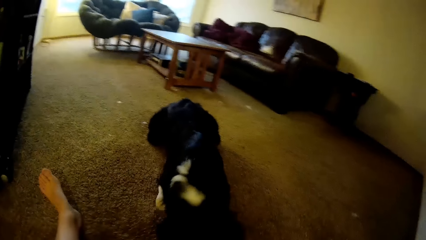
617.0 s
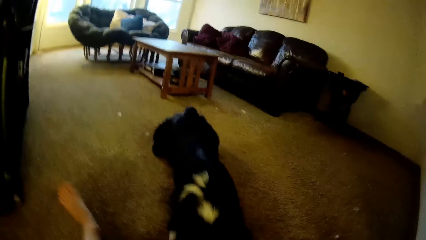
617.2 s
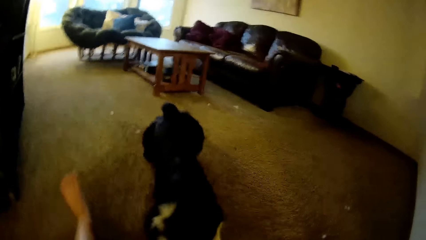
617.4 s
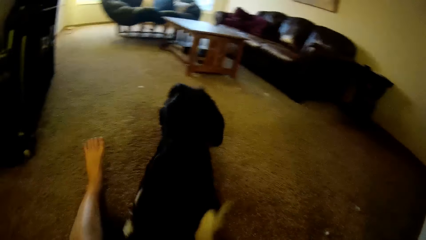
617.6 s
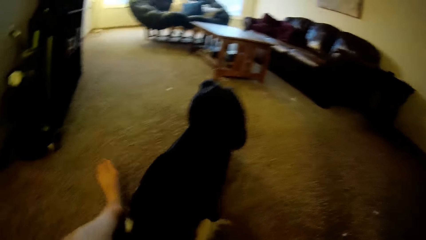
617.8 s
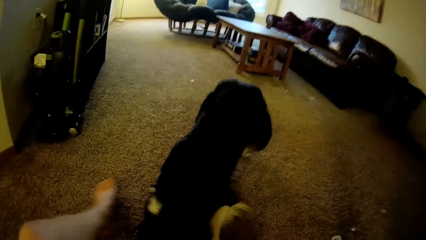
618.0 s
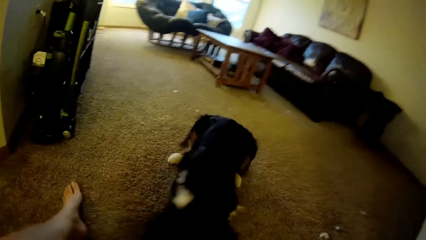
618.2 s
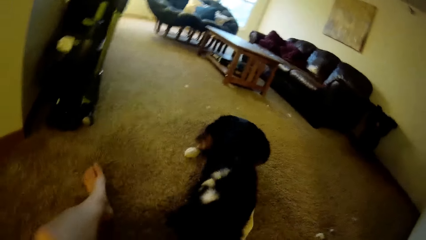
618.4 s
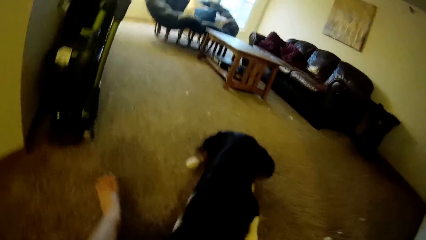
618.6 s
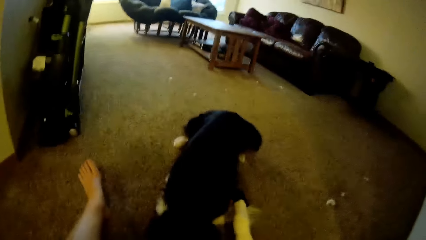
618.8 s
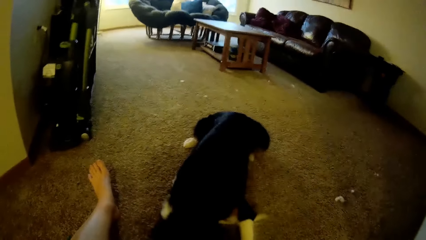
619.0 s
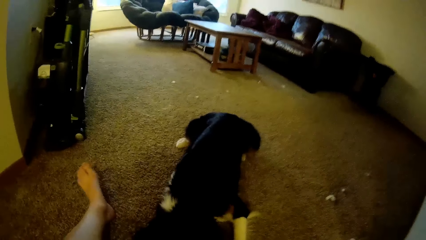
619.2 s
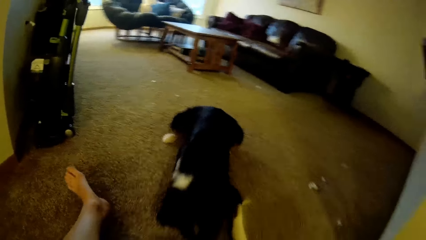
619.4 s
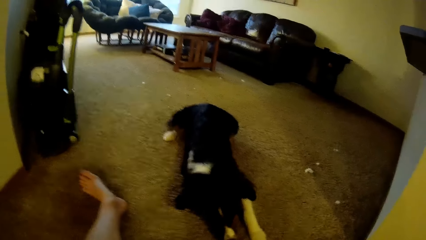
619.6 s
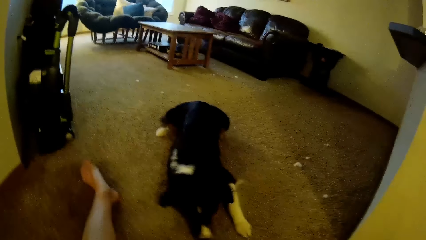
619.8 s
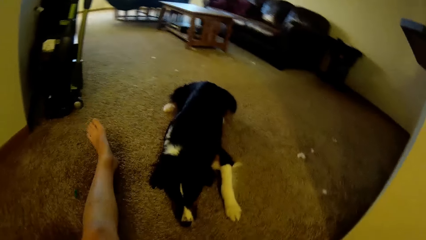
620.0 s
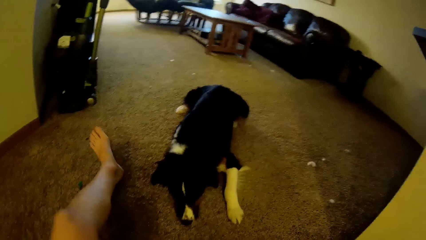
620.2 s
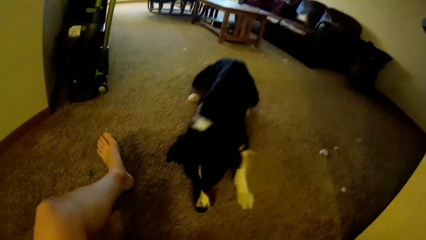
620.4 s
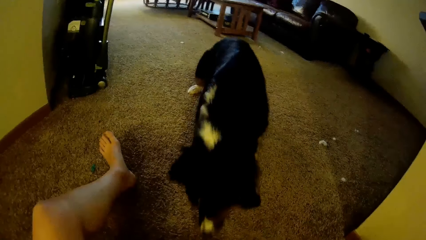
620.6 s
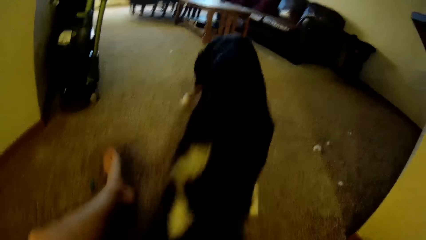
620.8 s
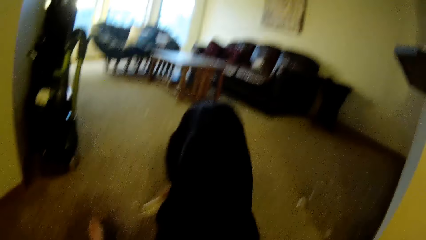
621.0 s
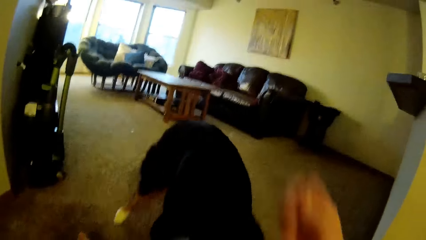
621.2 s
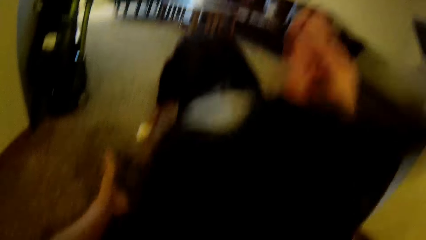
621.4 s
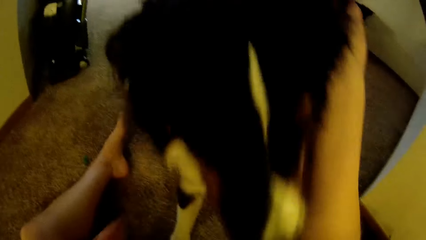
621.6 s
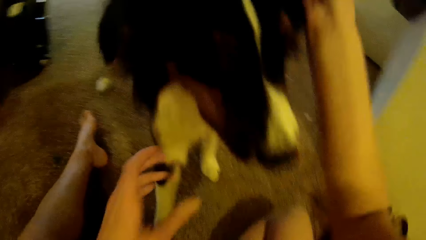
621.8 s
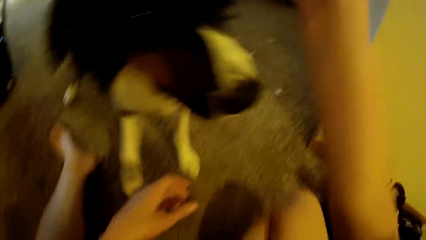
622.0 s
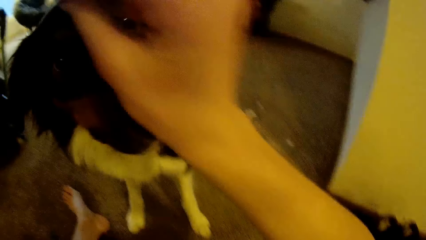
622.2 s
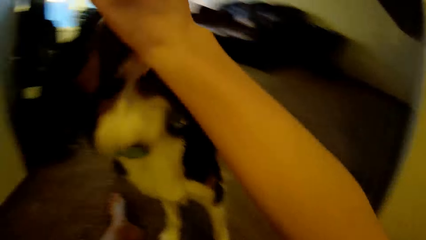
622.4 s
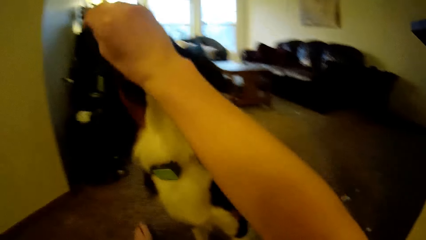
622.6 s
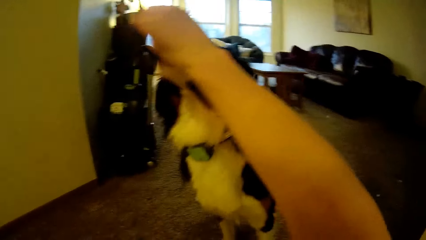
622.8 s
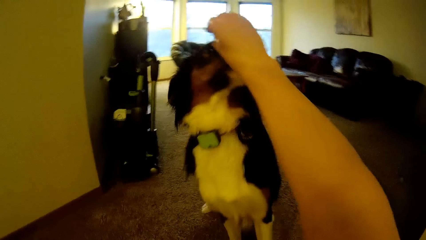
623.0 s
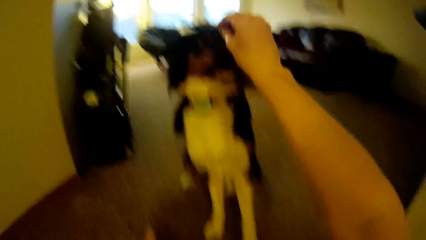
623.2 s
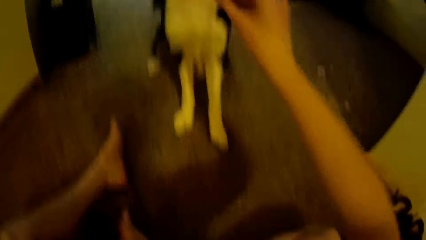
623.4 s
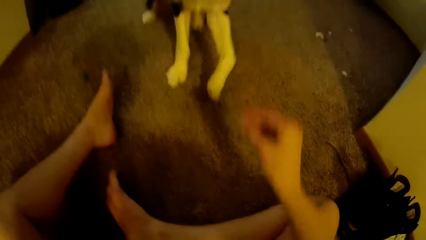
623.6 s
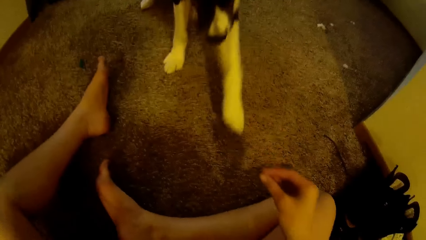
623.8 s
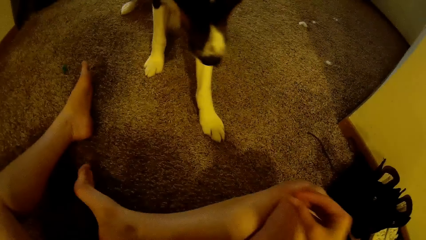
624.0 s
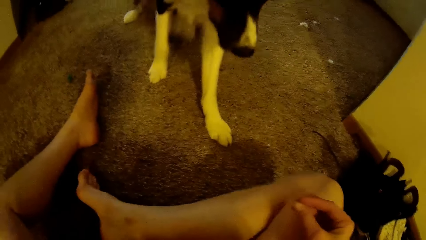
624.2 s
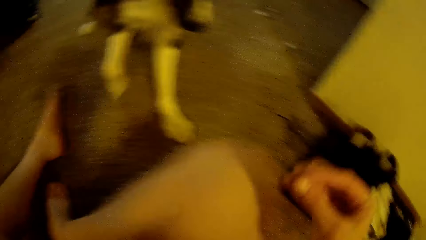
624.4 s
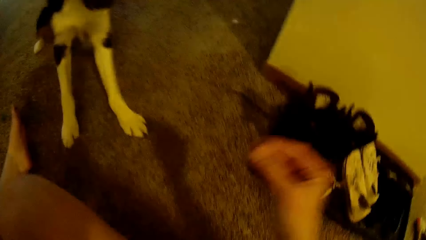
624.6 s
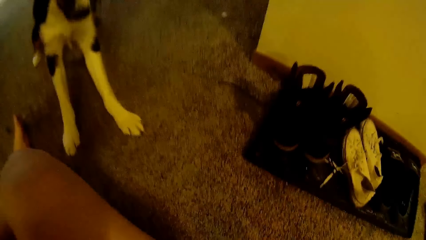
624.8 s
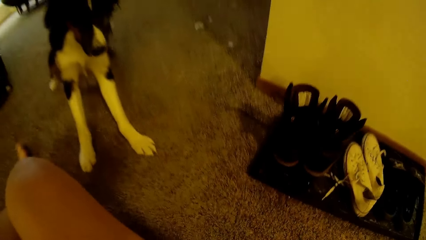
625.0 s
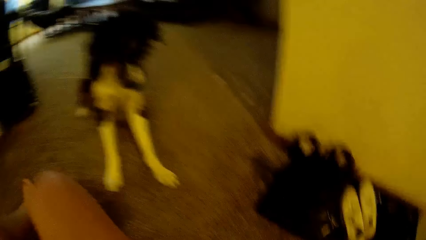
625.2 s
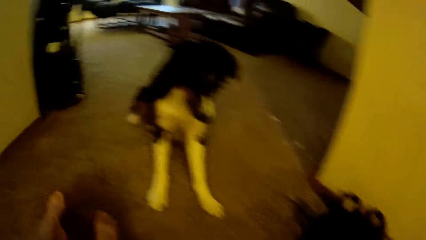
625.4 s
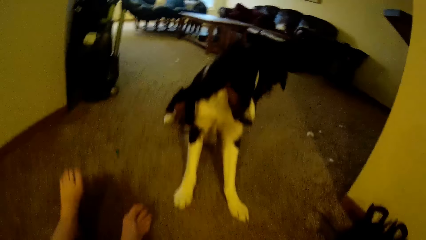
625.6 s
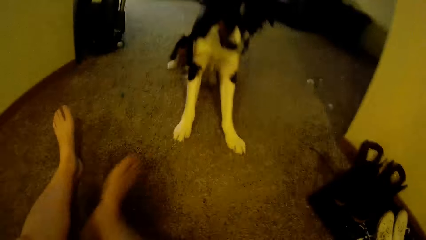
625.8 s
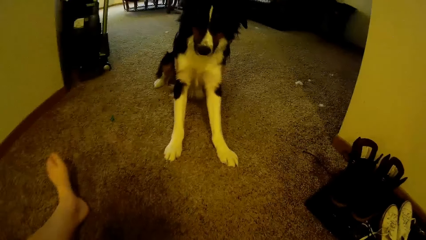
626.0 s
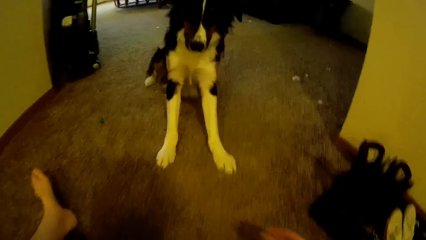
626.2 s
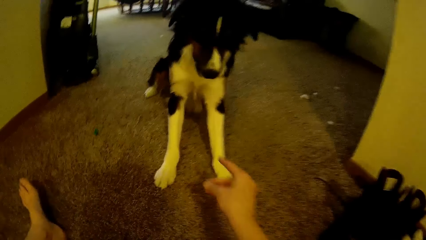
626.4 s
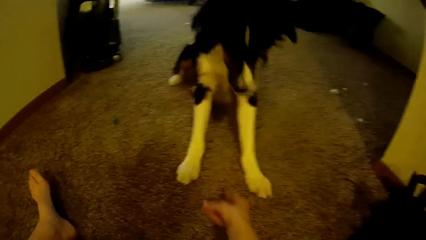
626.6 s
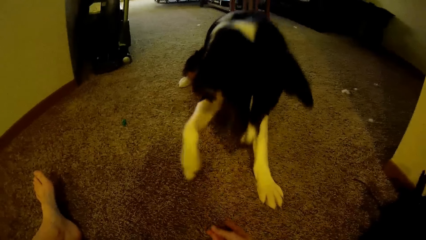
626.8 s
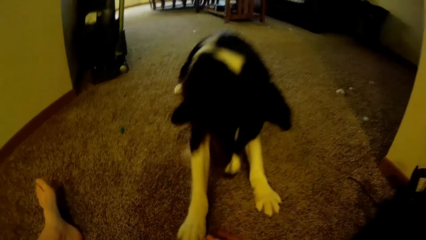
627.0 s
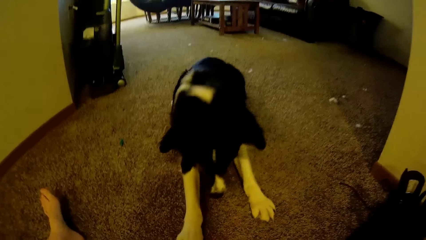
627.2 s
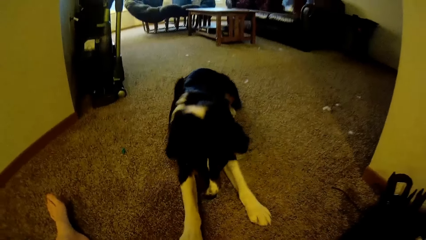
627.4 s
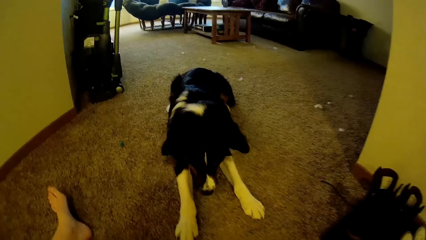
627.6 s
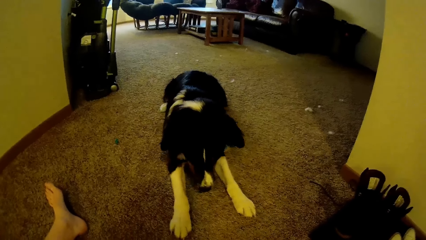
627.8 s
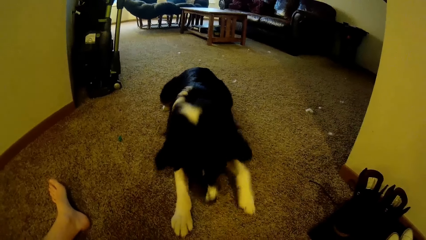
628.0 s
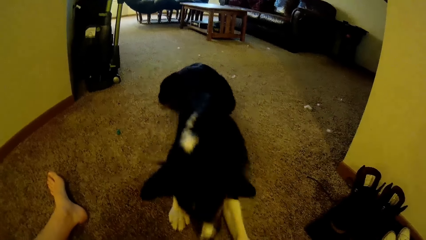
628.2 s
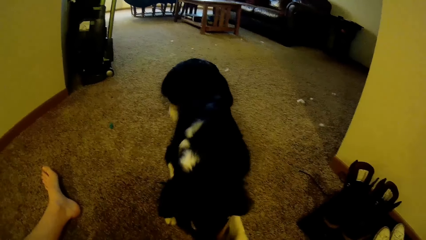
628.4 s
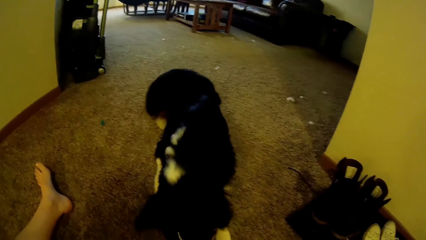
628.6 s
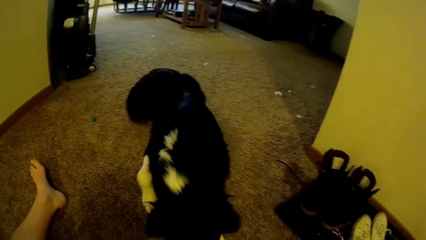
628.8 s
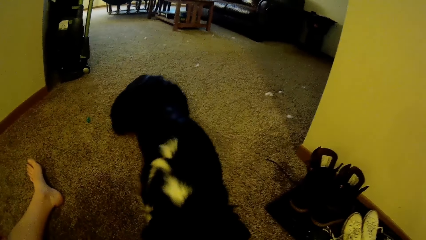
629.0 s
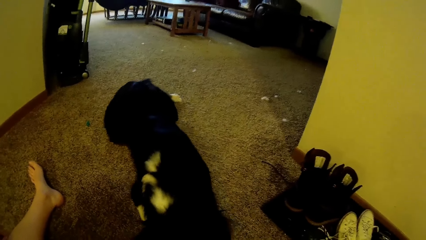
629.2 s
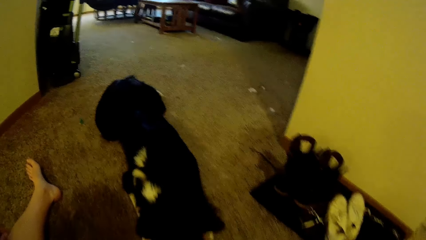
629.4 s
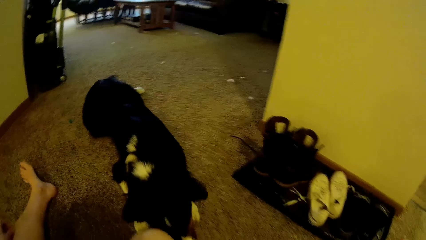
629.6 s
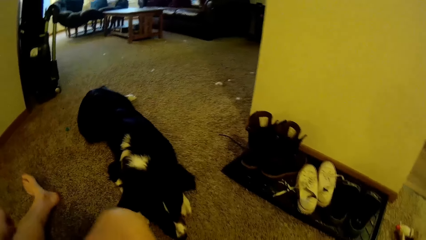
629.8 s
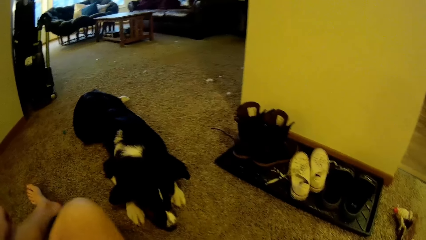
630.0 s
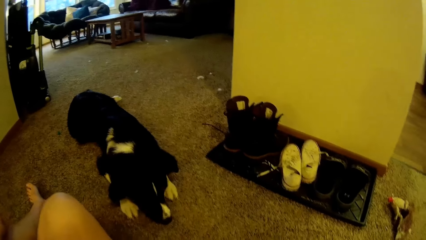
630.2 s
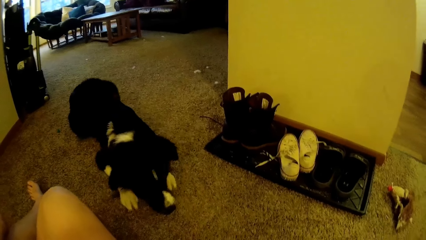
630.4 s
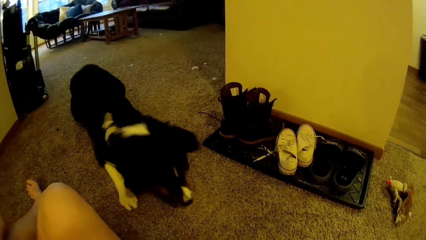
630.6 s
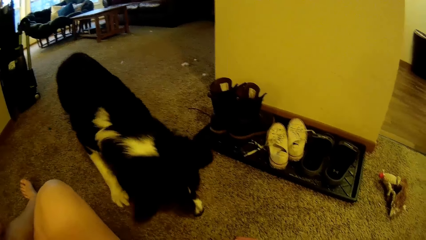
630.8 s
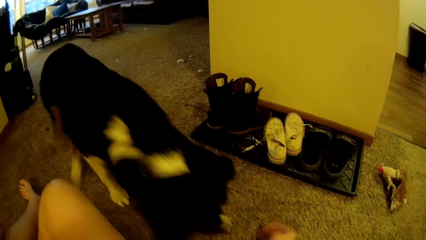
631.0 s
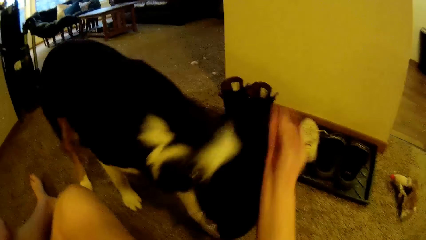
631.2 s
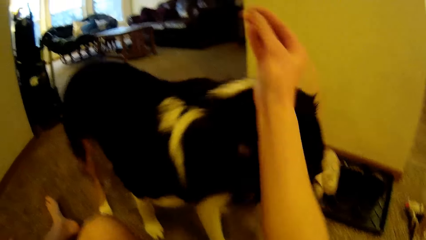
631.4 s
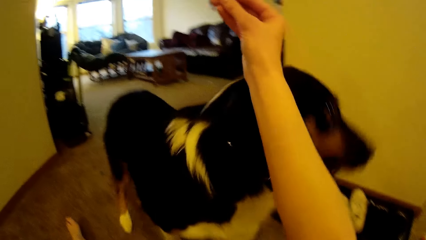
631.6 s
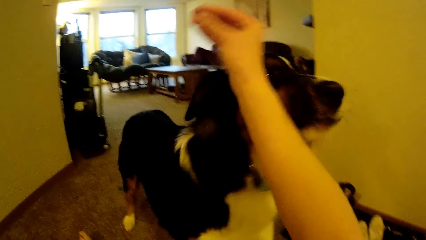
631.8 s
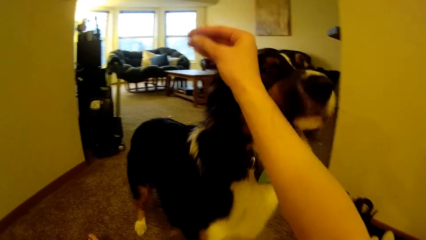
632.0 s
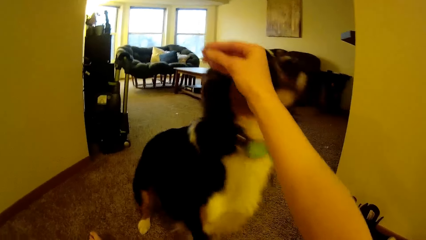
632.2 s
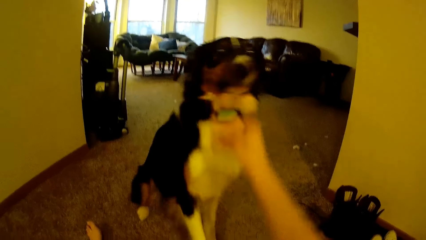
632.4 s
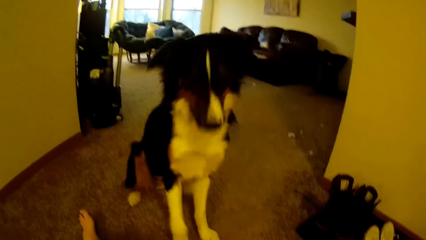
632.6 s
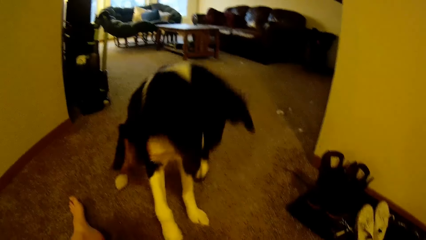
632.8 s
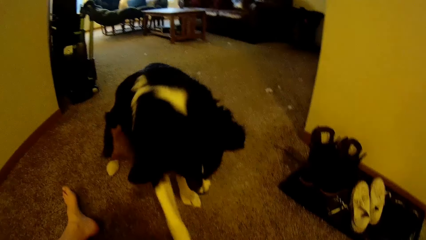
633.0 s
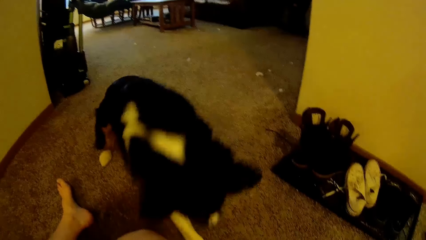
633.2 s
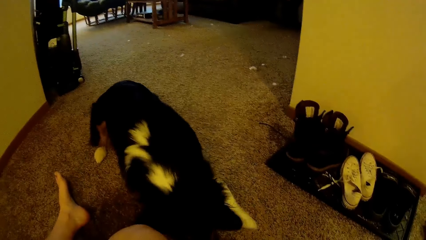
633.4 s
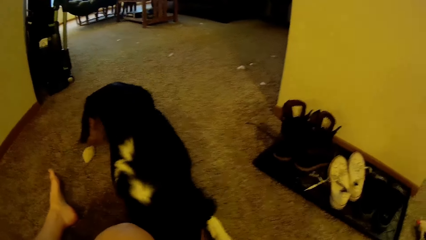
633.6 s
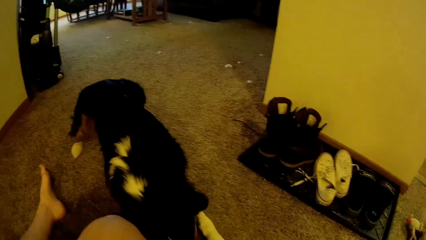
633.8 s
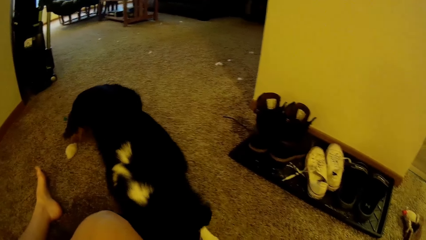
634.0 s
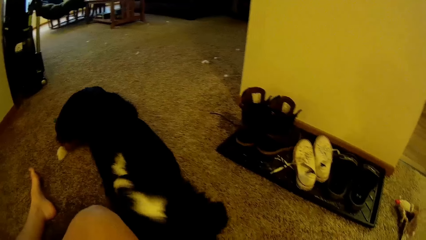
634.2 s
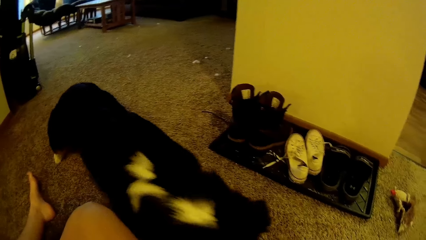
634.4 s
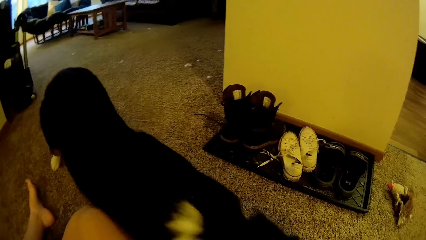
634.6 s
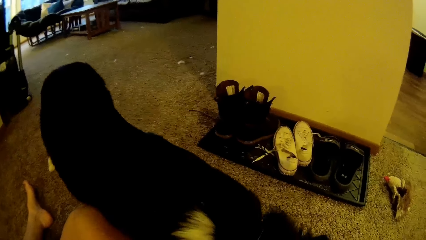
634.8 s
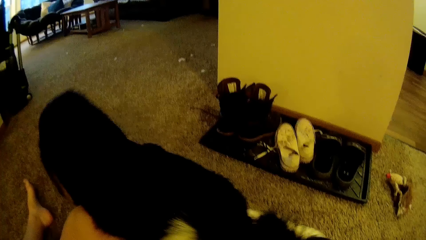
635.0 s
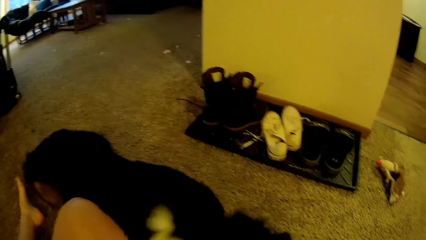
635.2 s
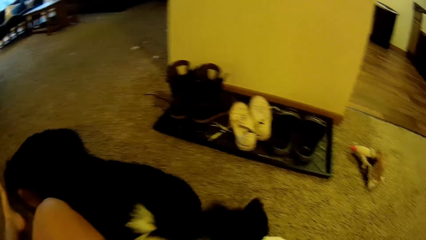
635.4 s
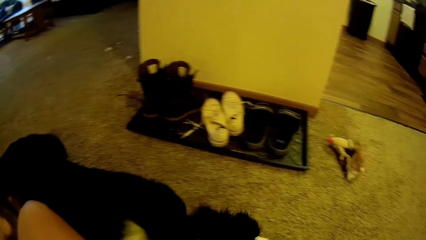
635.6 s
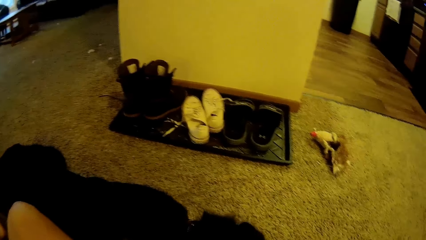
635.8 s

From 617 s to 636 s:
The camera wearer moves her hand. She raises her hand.
